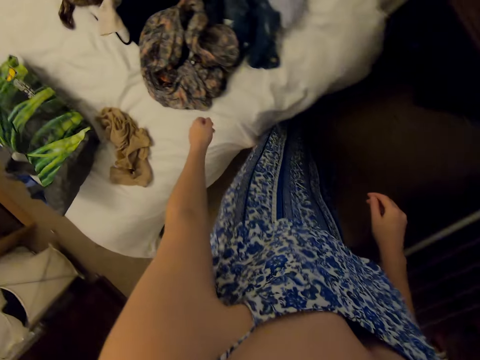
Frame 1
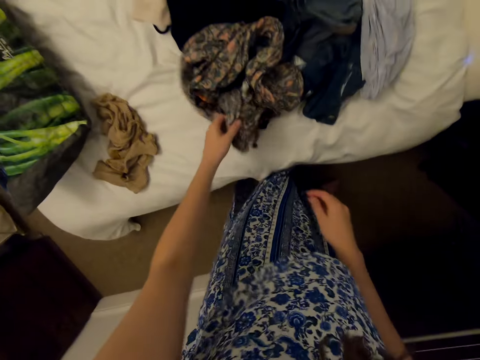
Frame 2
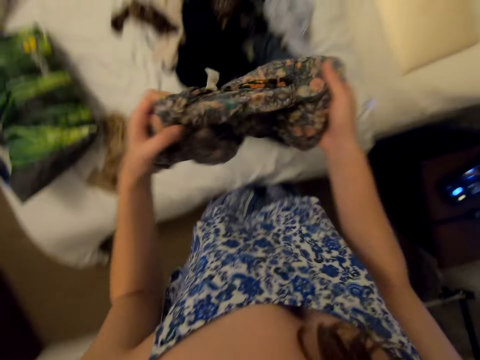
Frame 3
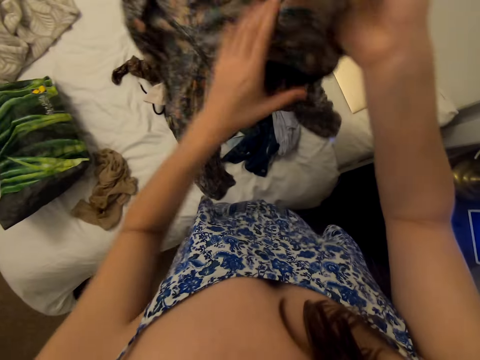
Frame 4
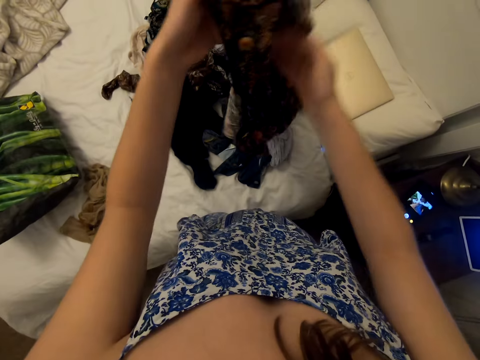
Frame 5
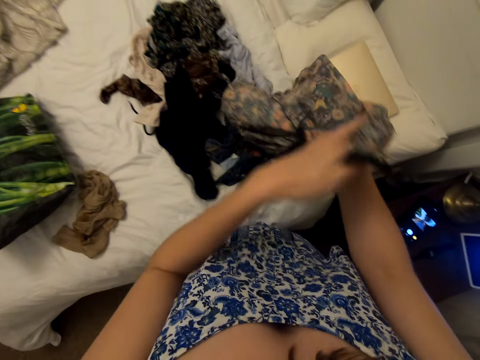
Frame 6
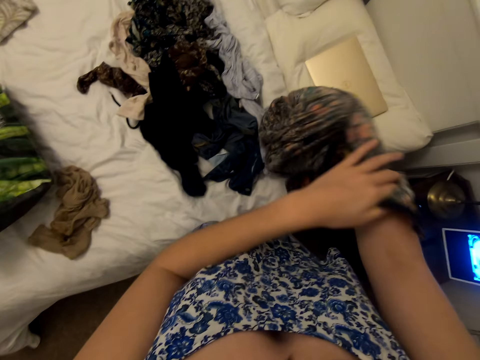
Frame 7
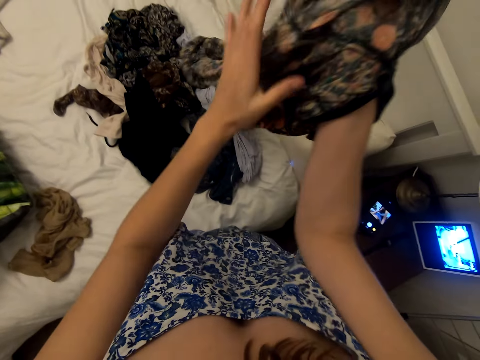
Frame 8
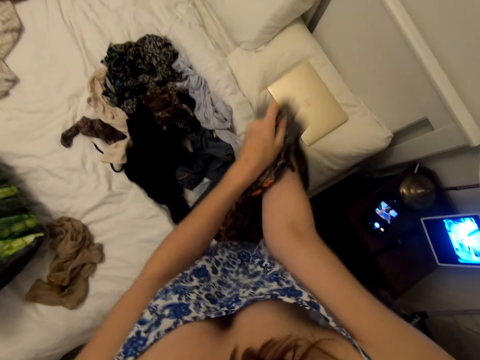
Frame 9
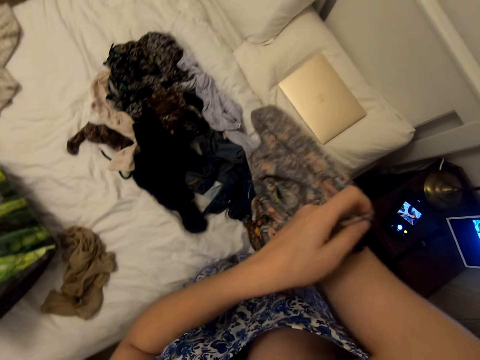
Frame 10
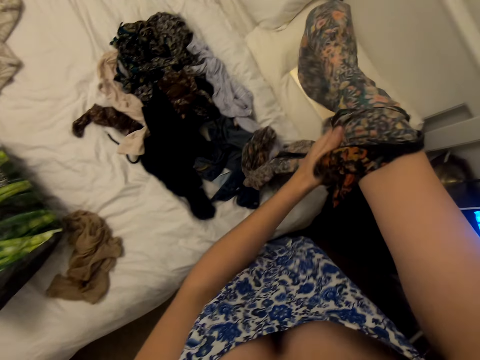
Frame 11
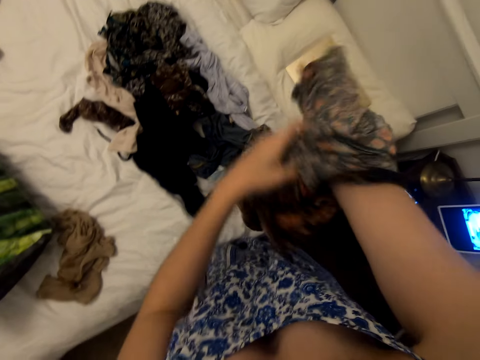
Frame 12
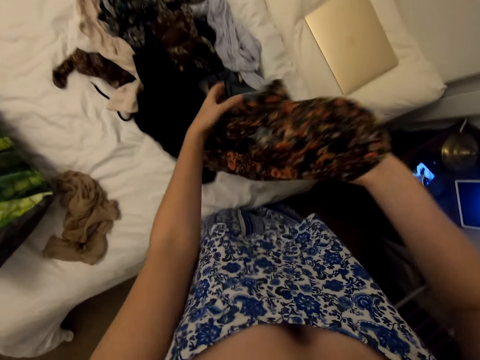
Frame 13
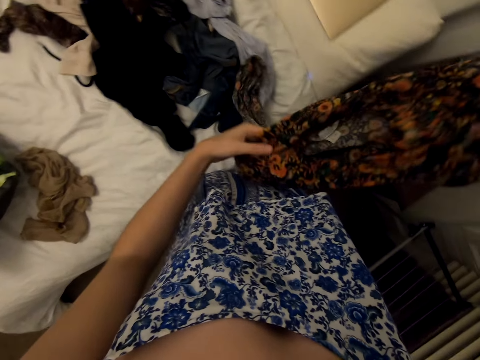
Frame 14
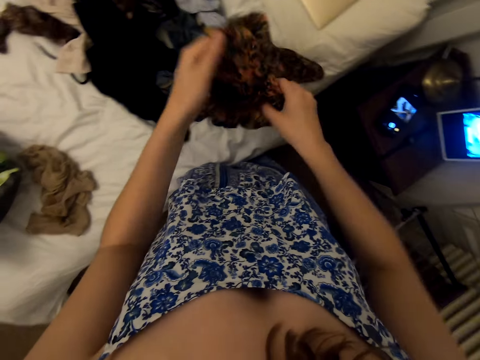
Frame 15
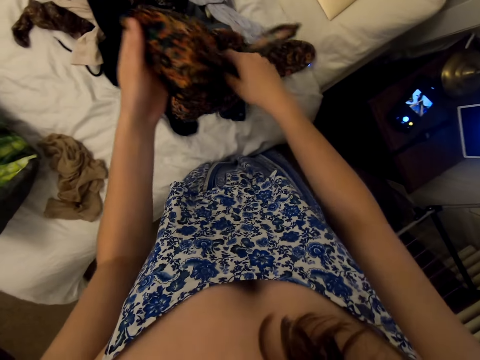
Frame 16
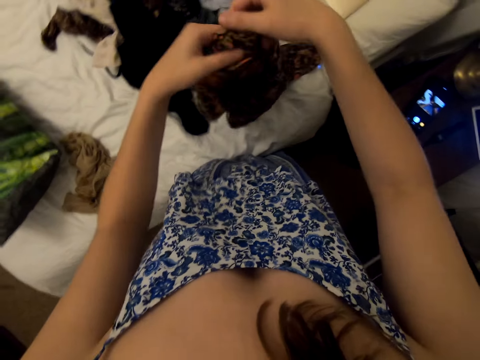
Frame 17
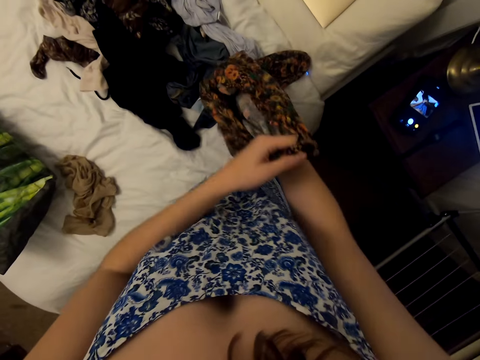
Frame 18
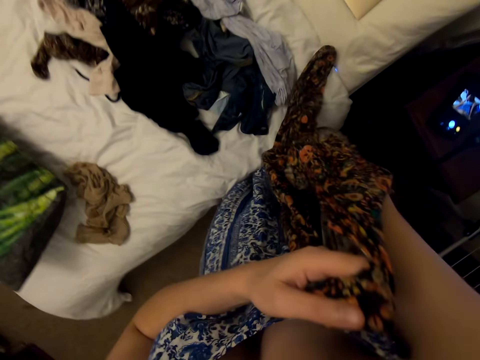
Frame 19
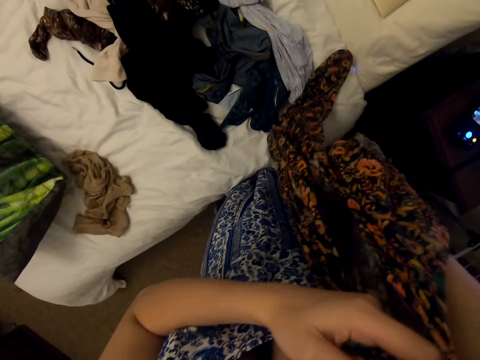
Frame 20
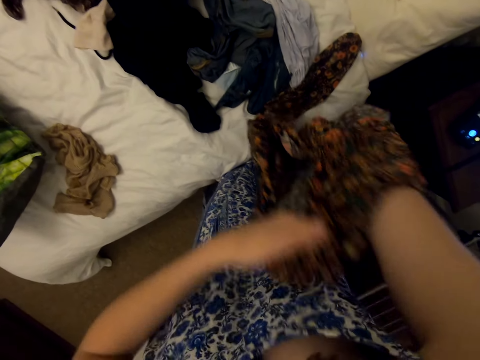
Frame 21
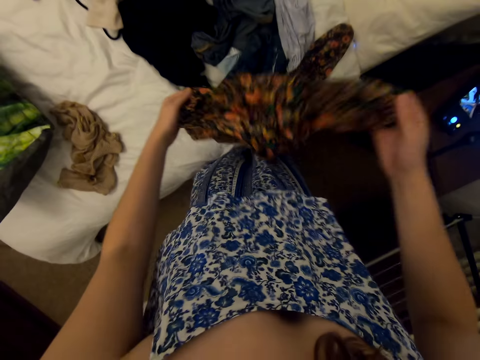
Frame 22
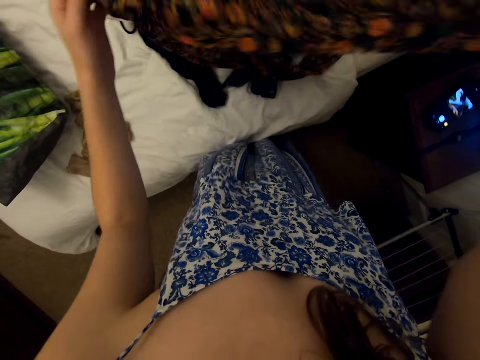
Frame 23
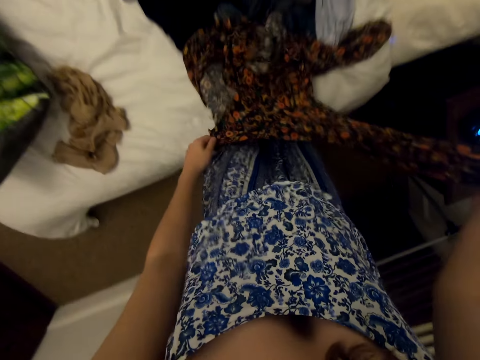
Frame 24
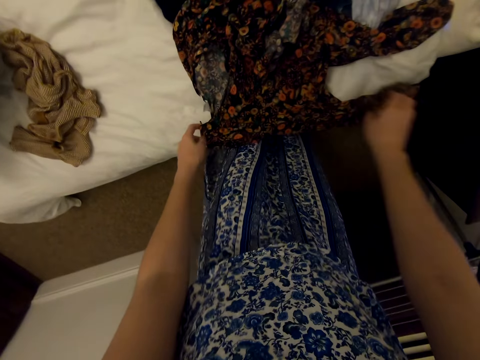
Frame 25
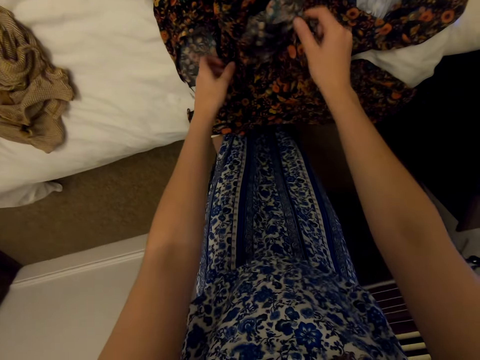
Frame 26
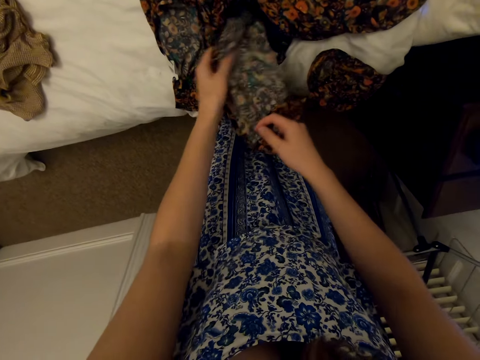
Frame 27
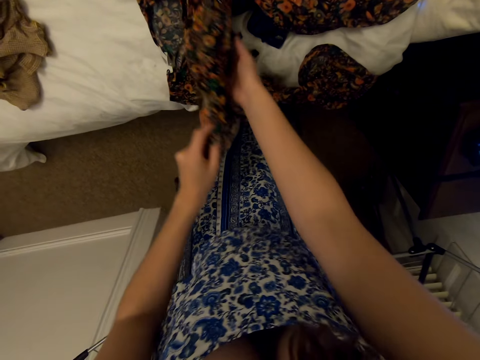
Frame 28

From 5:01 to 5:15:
The camera wearer picks up a blouse. They straighten the clothes. They turn the blouse.

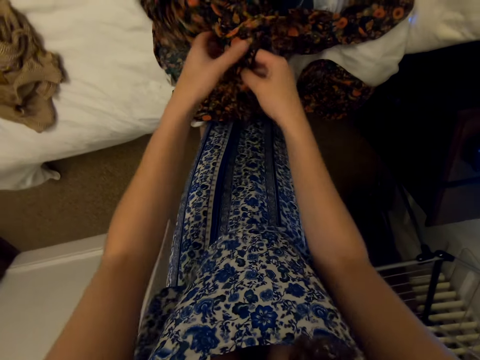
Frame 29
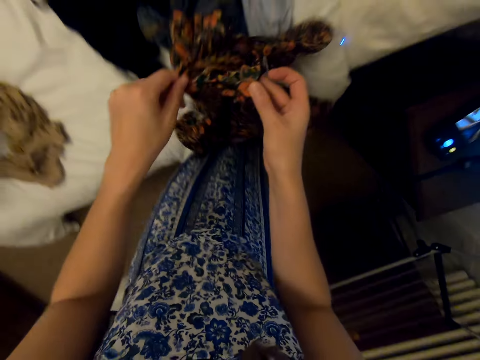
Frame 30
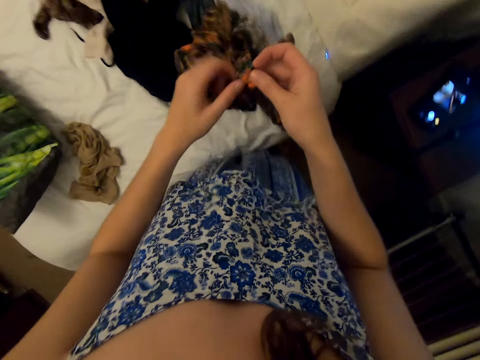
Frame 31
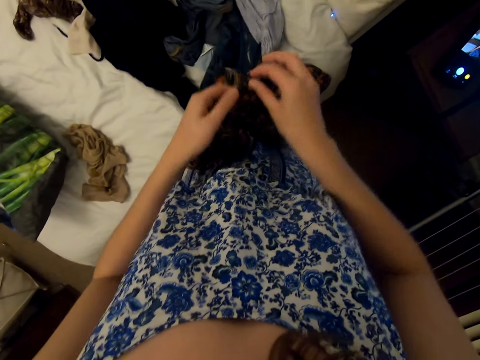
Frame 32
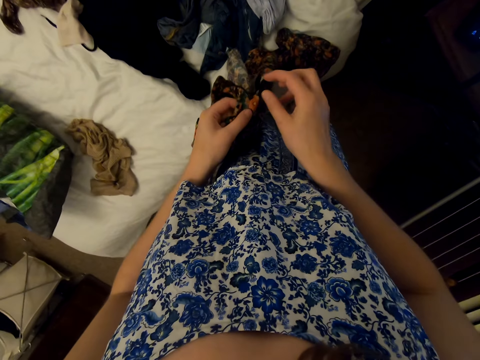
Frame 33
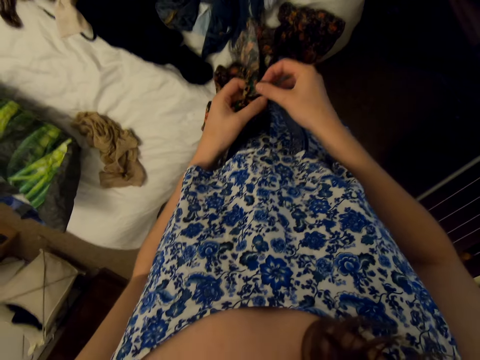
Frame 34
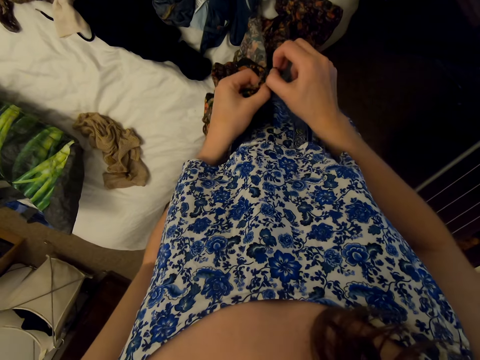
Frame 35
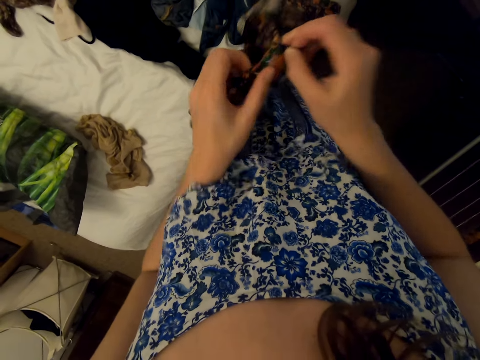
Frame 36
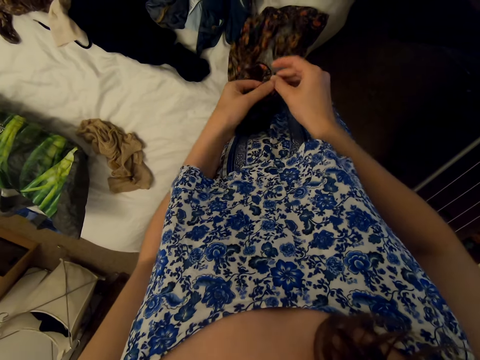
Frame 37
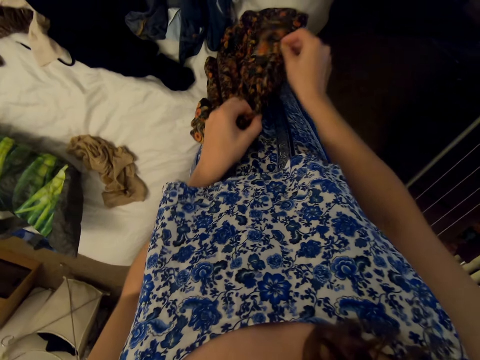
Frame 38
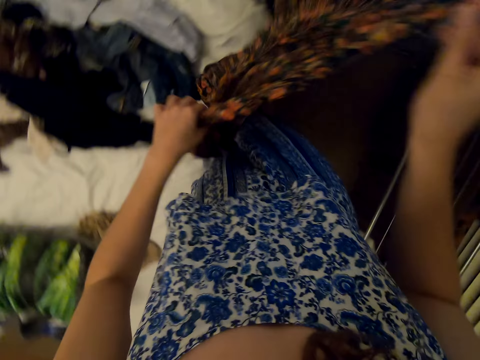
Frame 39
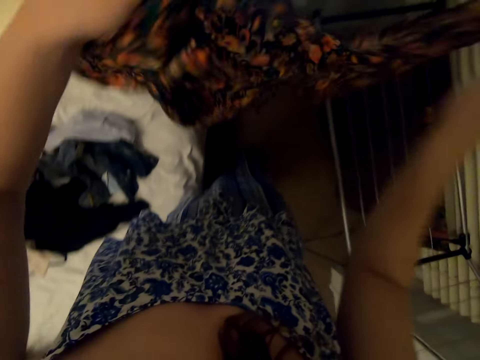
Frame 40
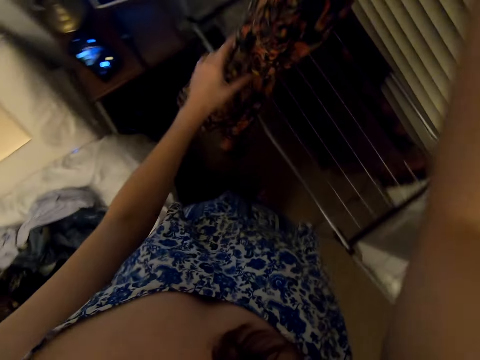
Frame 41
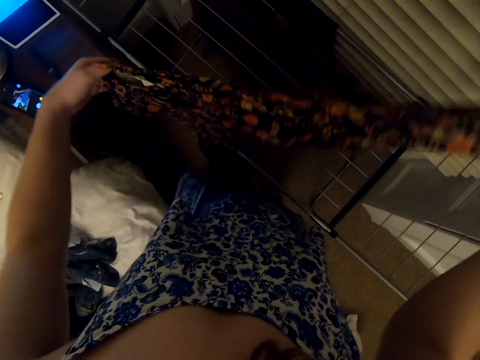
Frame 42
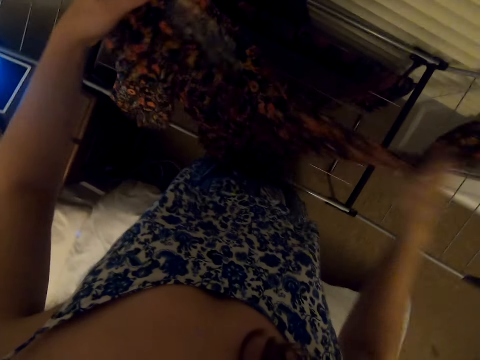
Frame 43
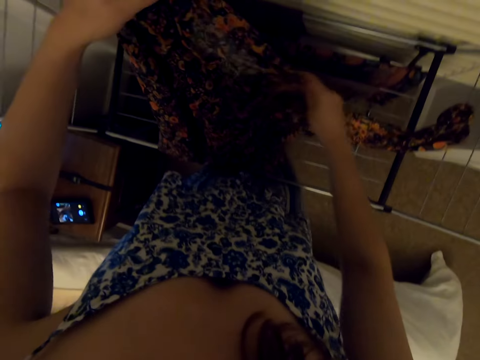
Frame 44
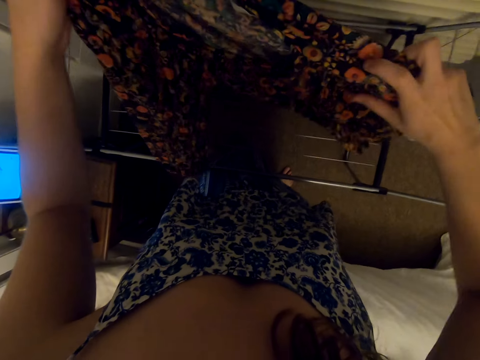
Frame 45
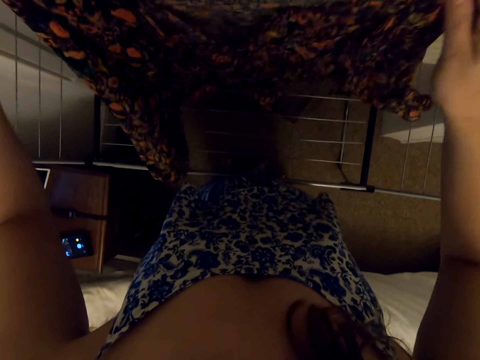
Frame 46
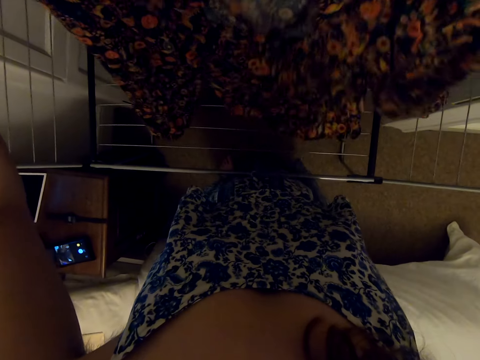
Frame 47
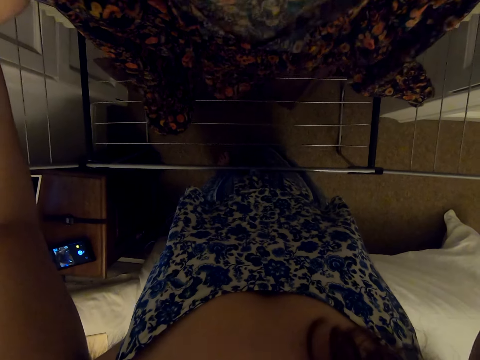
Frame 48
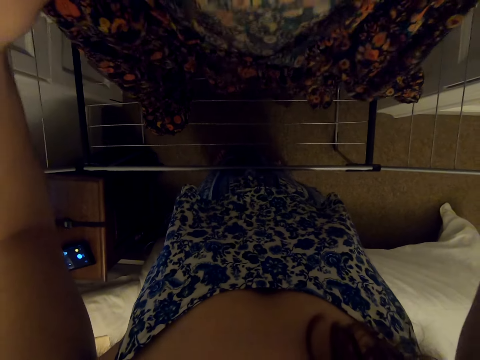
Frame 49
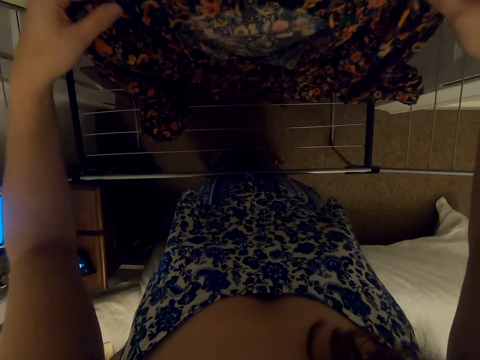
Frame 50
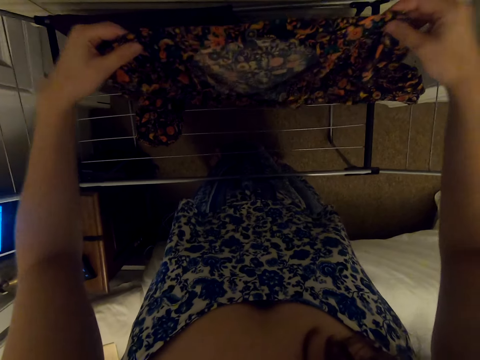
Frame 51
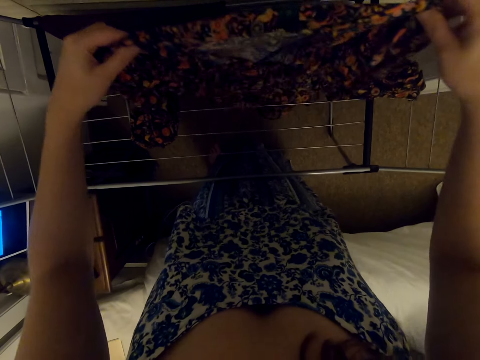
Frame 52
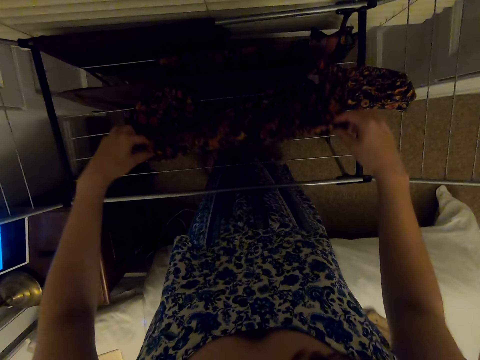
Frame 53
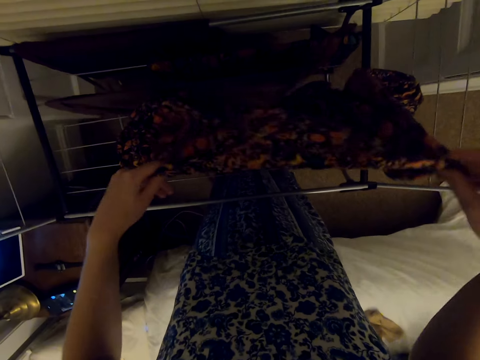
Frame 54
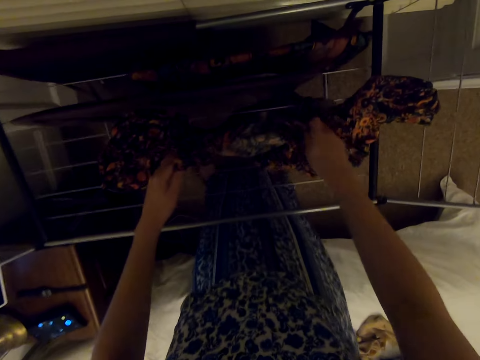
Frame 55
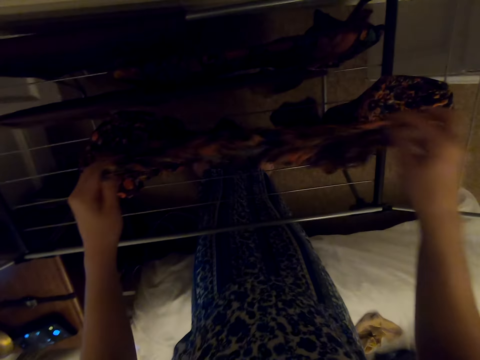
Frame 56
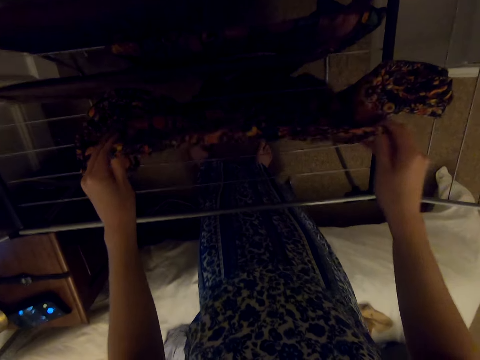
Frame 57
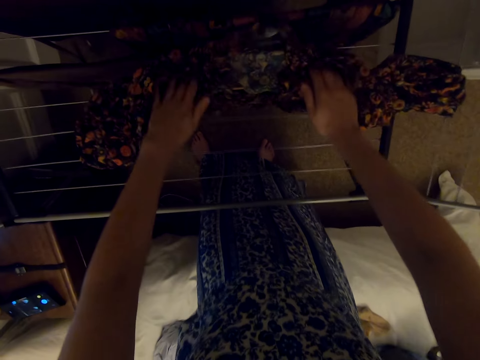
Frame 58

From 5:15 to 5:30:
The camera wearer zips the blouse. They hang the blouse on the rack.
